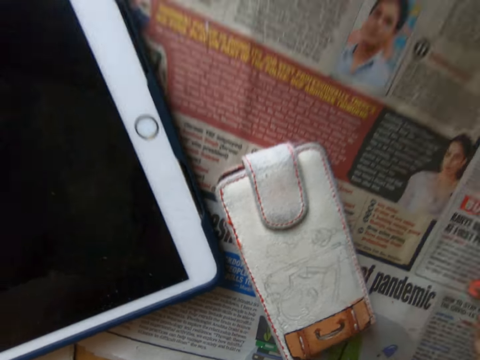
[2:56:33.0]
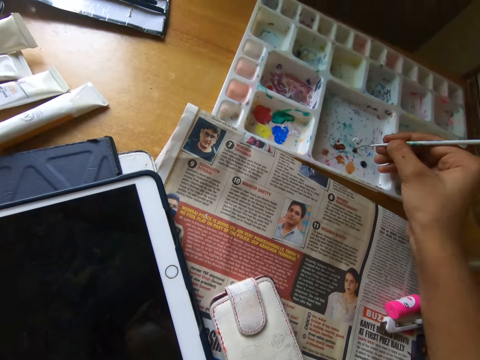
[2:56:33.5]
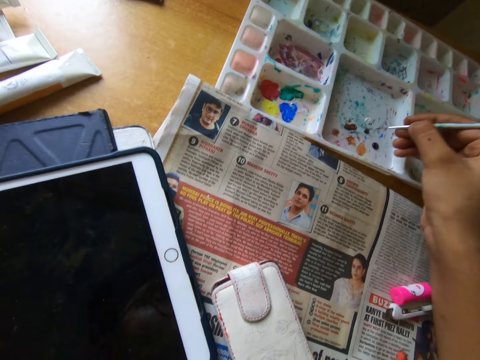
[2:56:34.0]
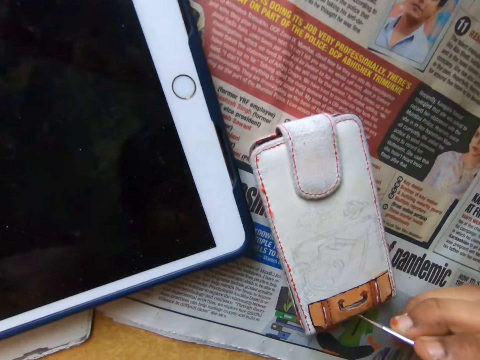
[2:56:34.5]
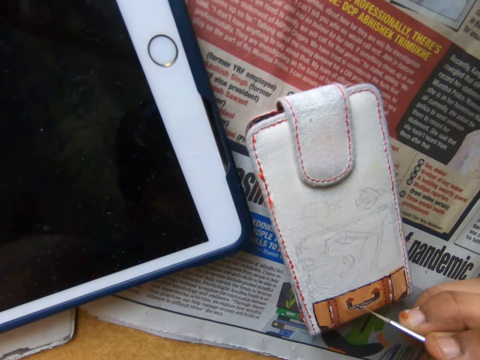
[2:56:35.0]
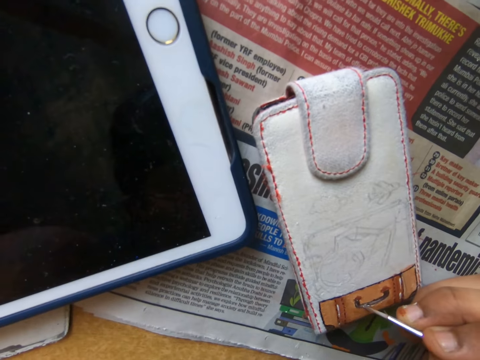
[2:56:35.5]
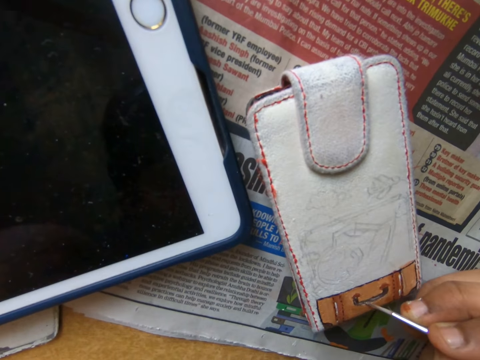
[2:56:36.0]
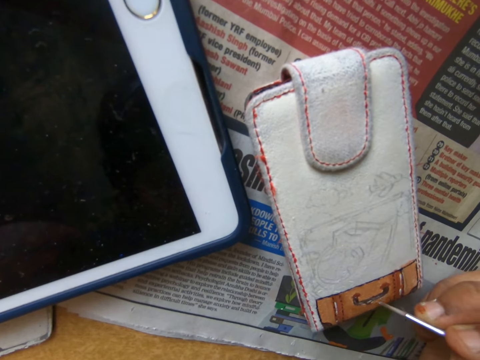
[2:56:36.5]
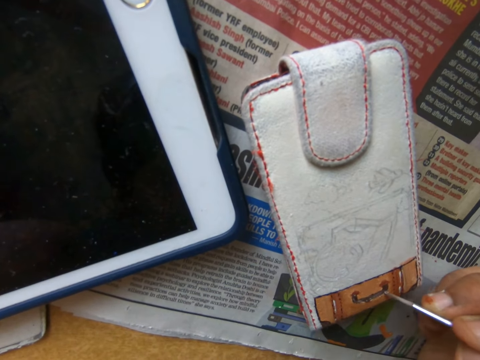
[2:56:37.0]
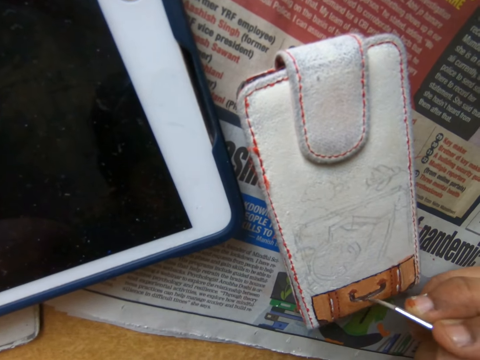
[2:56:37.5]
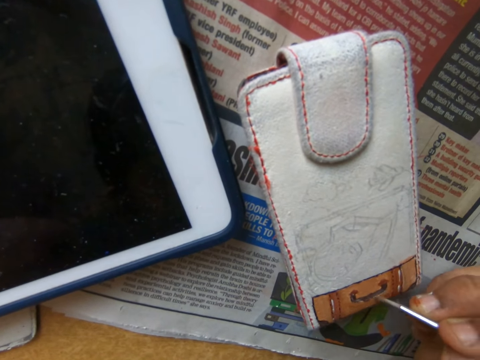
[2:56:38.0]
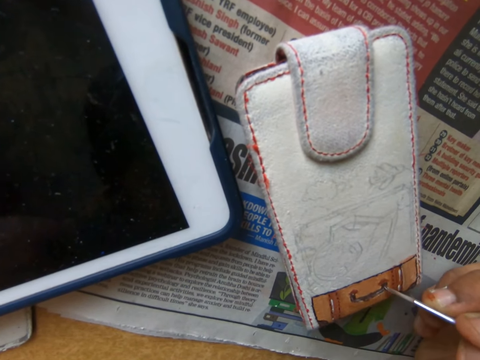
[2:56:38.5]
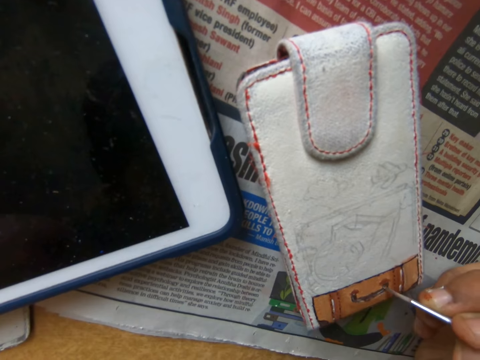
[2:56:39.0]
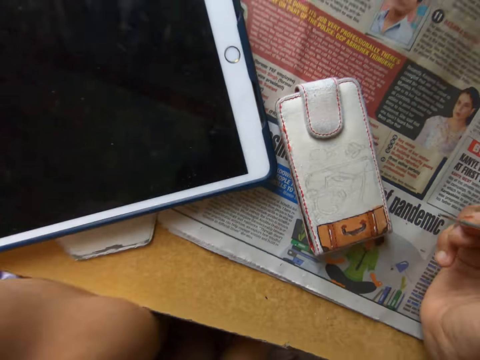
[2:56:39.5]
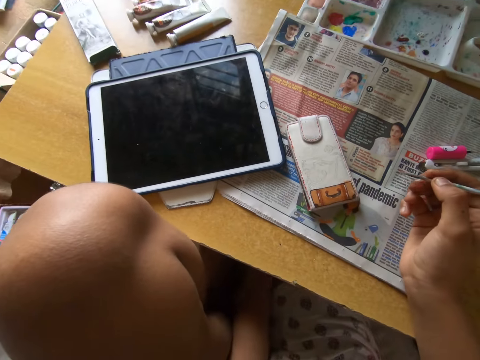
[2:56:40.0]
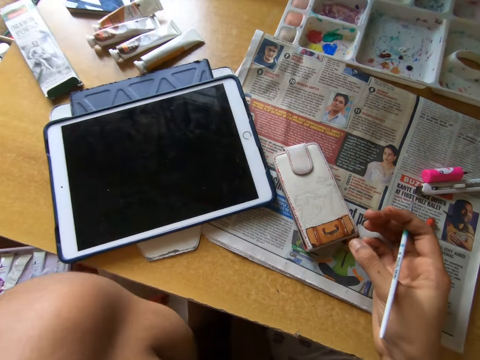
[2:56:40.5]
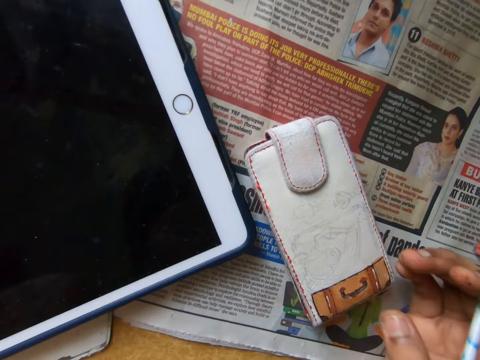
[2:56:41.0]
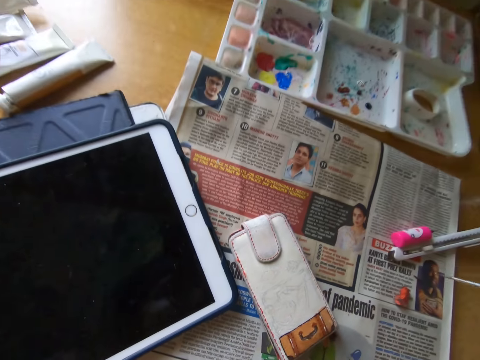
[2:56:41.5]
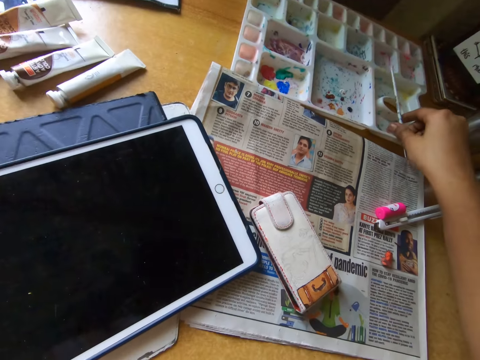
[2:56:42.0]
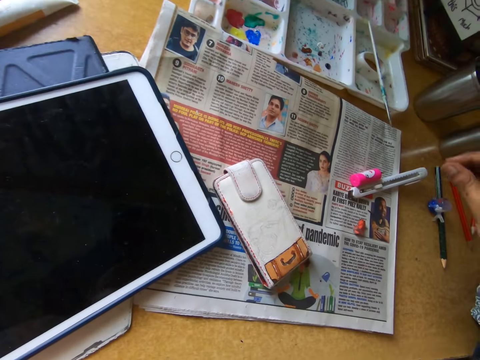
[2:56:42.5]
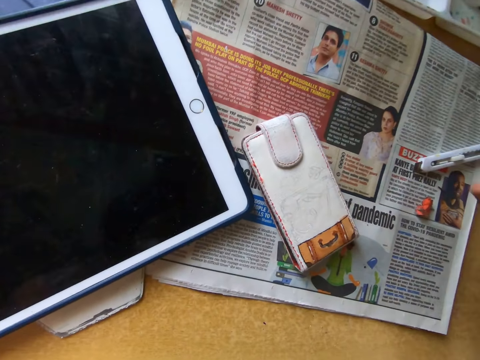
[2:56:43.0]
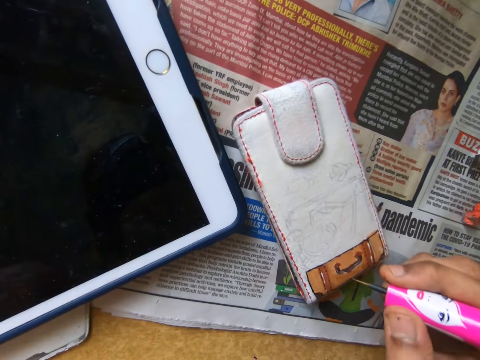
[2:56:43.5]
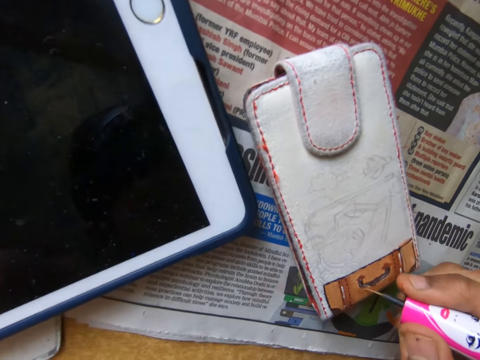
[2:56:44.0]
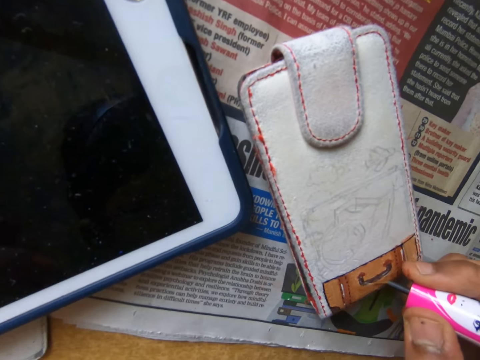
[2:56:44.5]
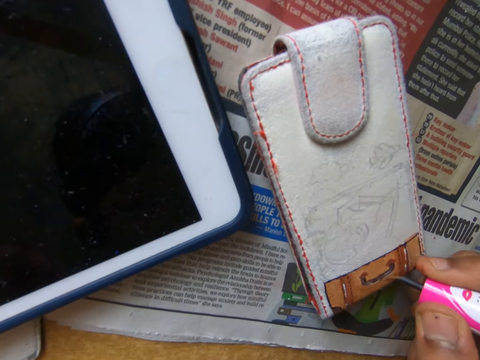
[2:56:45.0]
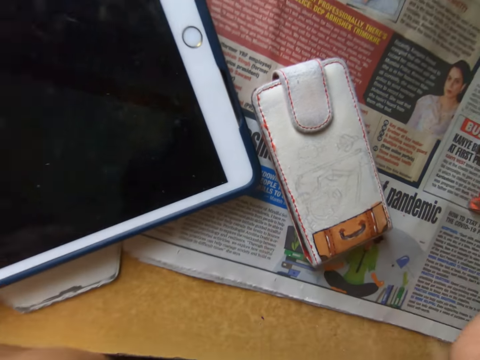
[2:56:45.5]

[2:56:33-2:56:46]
The camera wearer takes paint from a paint palette with the paintbrush in his right hand. He paints the pouch on the table with the paintbrush in his right hand. He looks around a room. He drops the paintbrush on the paint palette with his right hand. He picks the brush from the table with his right hand. He paints the pouch on the table with the brush in his right hand.

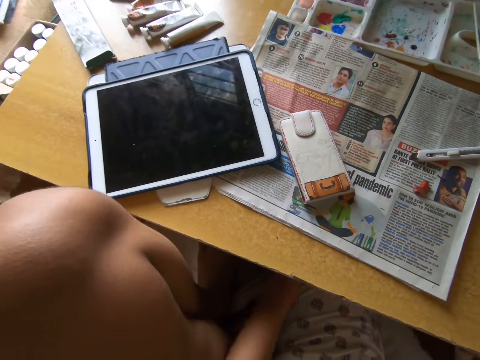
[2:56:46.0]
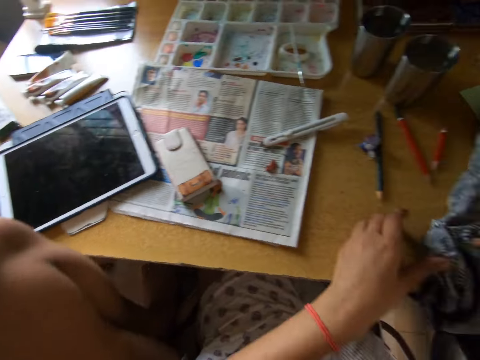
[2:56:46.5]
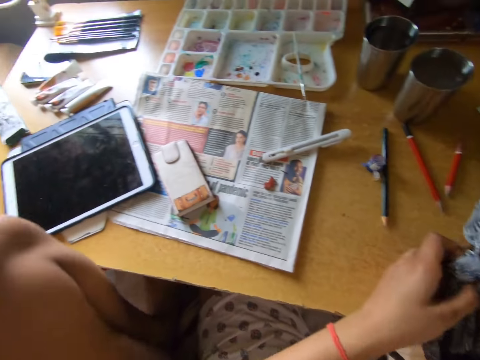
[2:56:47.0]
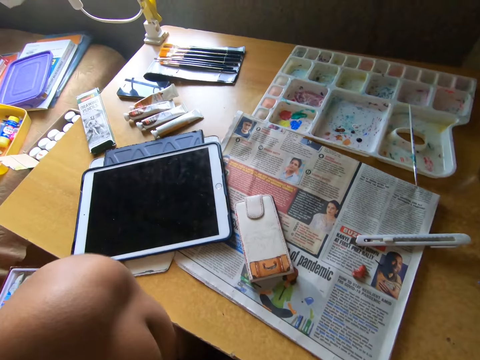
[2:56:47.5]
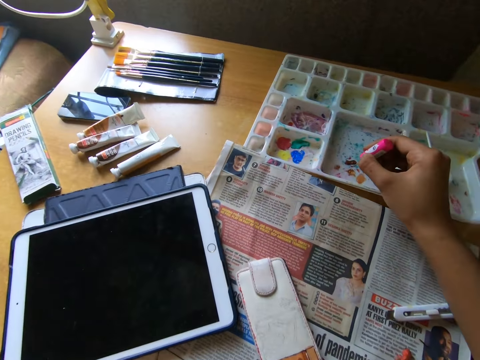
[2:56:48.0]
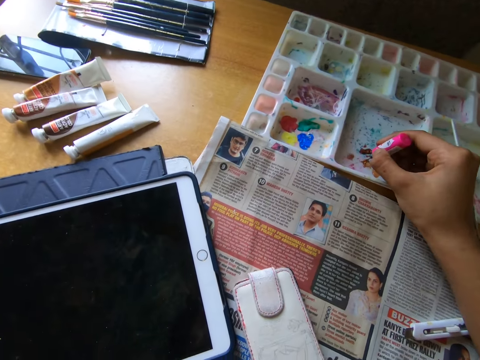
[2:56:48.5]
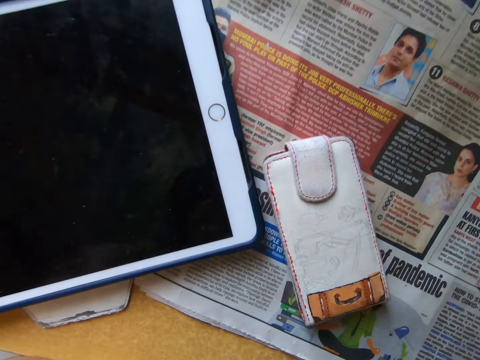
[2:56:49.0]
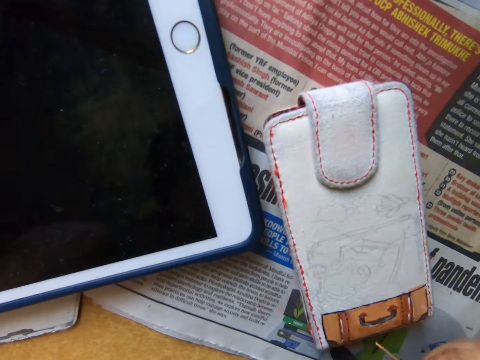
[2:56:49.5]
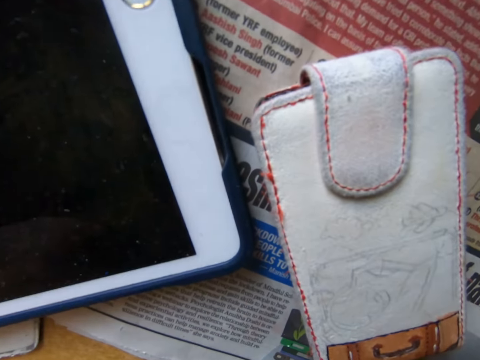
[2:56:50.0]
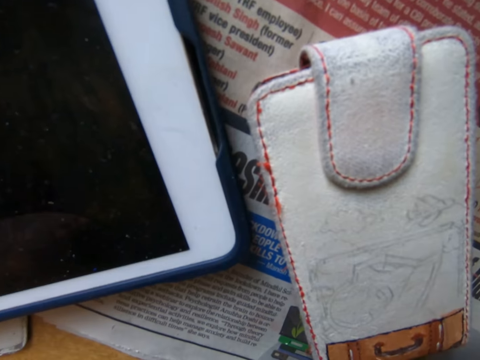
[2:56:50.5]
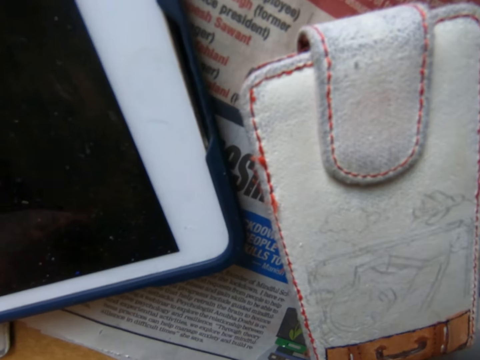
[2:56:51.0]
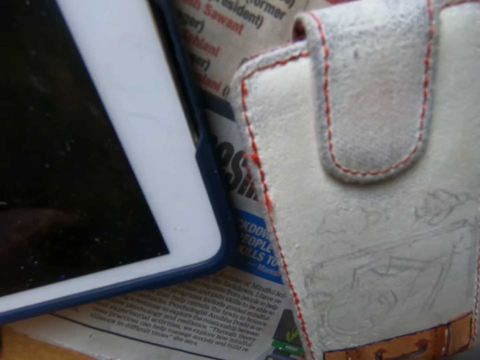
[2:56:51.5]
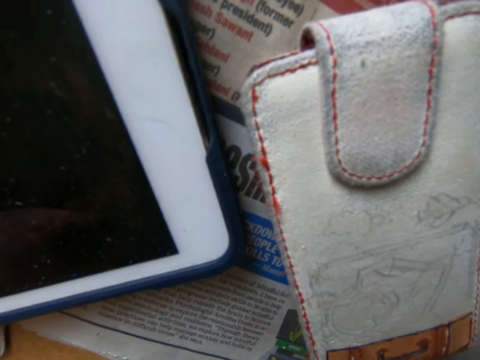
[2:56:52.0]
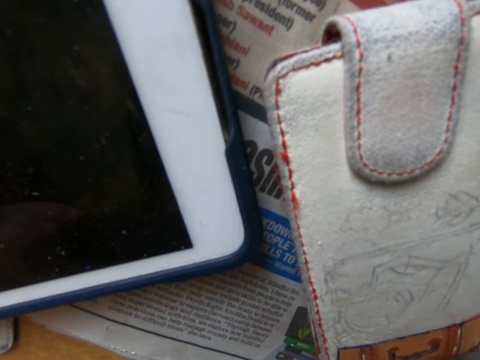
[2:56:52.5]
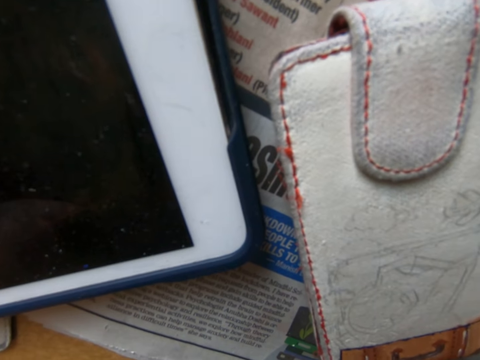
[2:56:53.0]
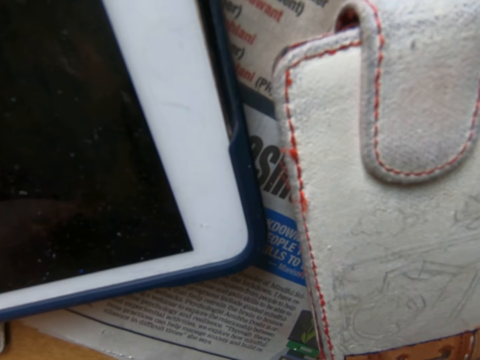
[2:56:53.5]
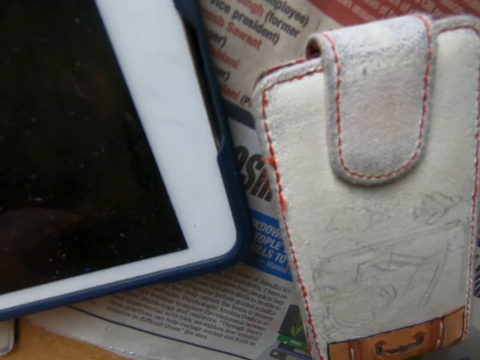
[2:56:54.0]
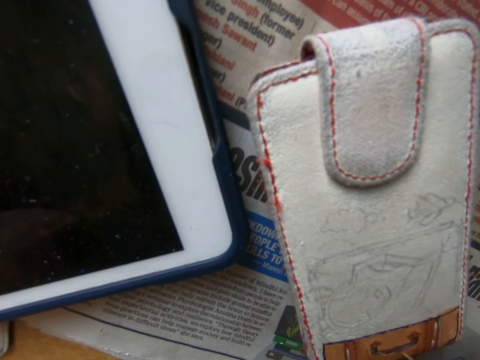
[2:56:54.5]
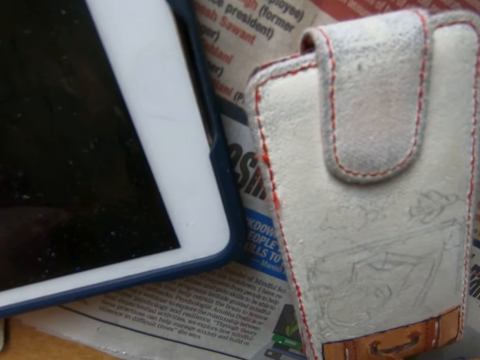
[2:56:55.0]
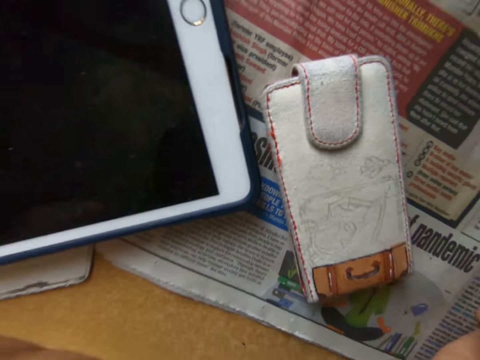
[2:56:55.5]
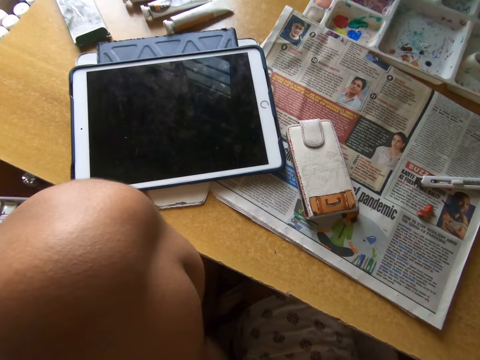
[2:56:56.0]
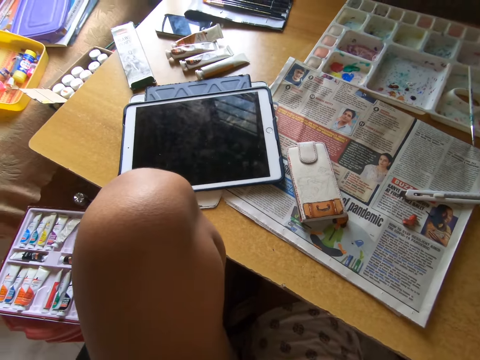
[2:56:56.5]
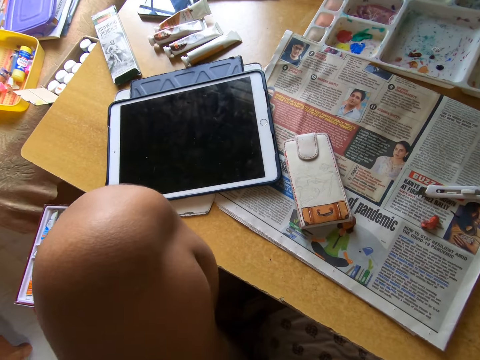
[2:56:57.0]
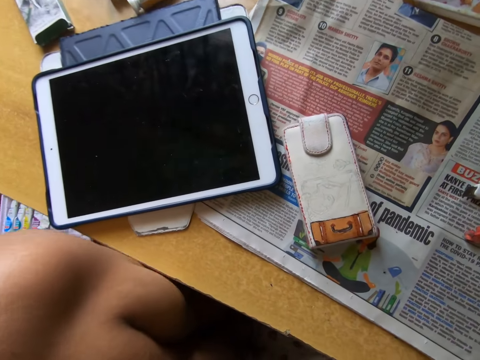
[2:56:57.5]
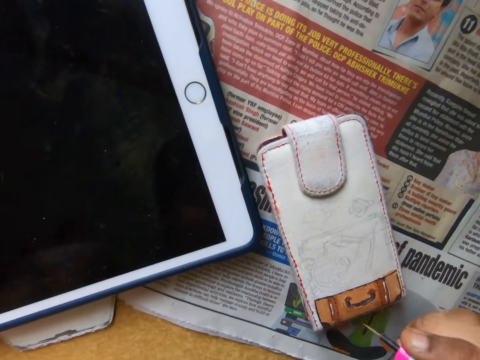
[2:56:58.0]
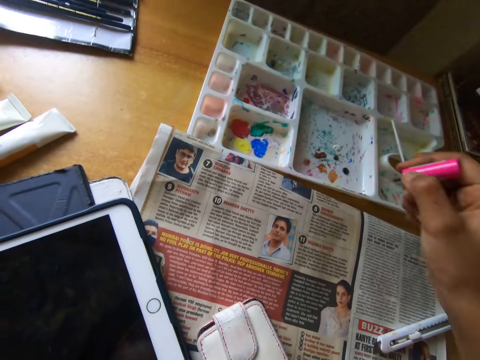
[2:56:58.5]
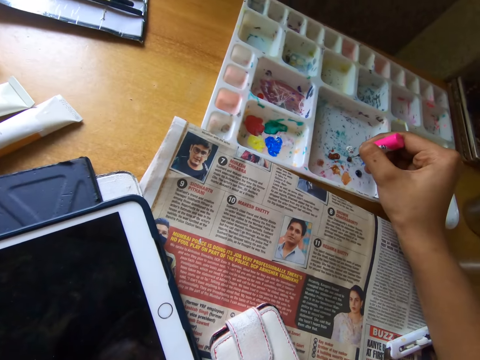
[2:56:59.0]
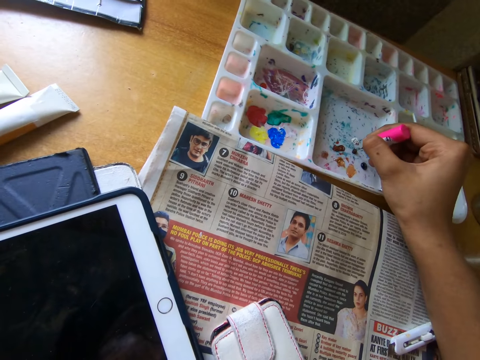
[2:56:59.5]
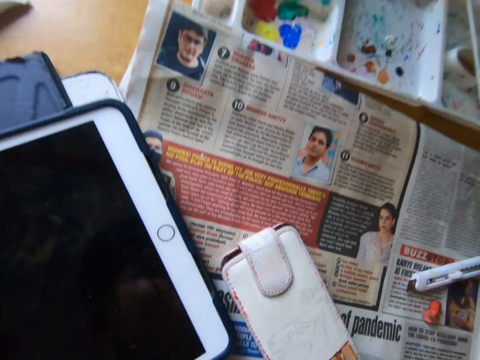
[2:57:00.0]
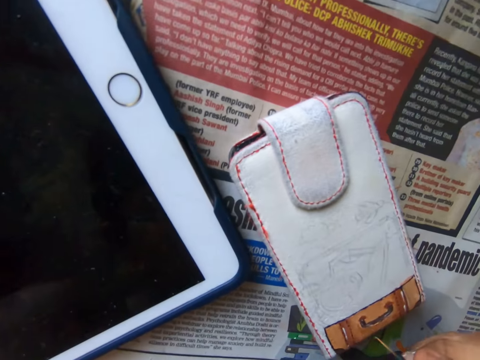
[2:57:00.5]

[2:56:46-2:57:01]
The camera wearer looks around a room. He cleans the brush on the cloth on the table with both hands. He looks around the room. He takes paint from a paint palette with the brush in his right hand. He paints a pouch with the paint brush. He looks around a table. He scoops paint from the paint palette with the paint brush.
